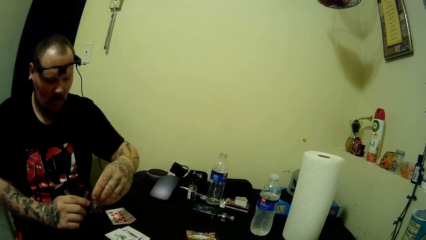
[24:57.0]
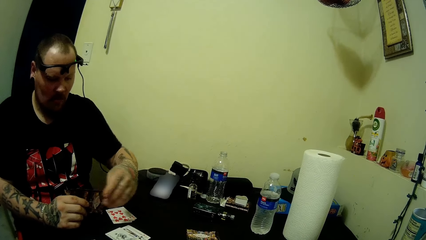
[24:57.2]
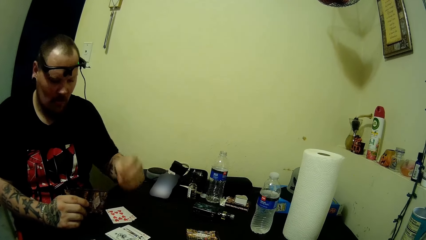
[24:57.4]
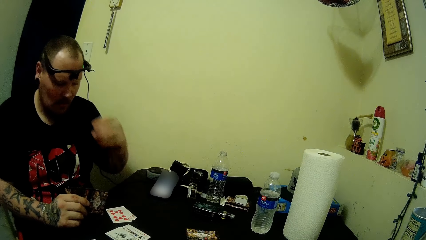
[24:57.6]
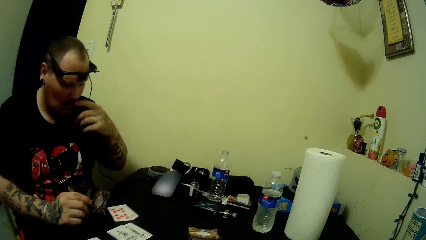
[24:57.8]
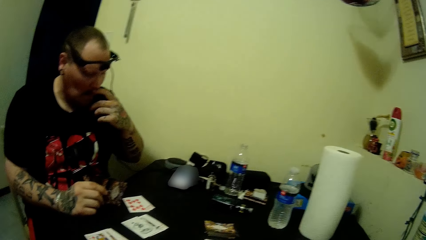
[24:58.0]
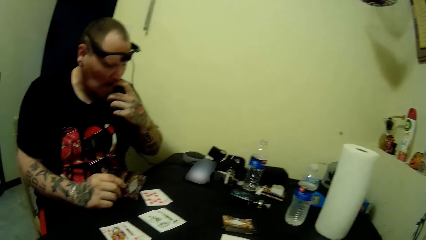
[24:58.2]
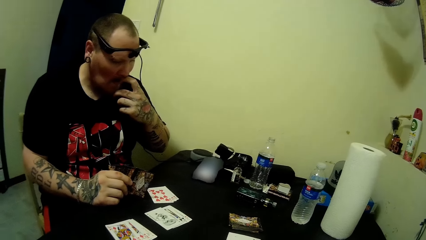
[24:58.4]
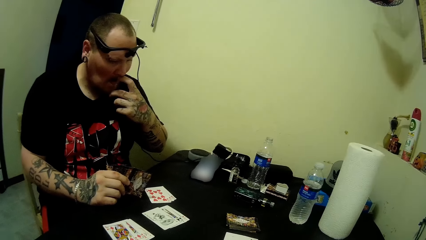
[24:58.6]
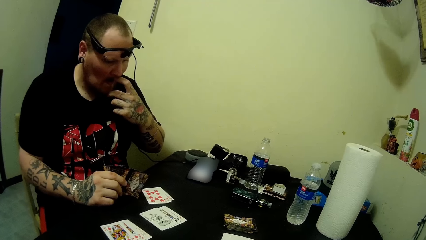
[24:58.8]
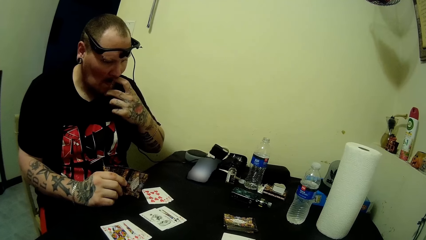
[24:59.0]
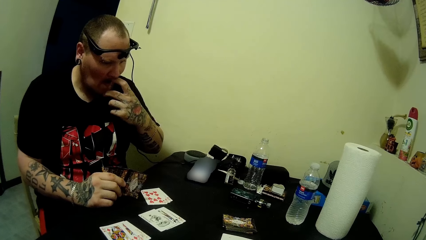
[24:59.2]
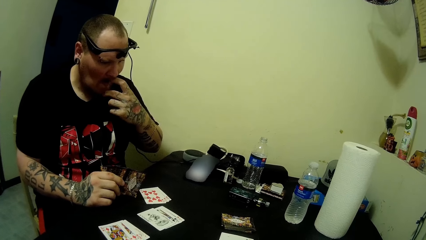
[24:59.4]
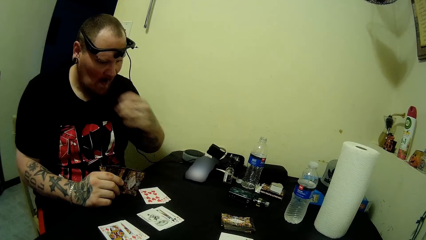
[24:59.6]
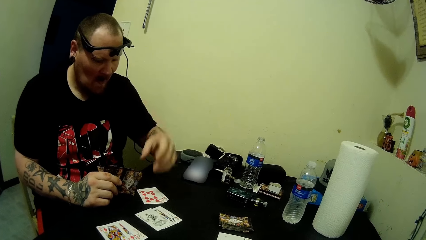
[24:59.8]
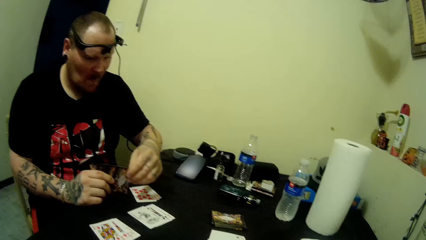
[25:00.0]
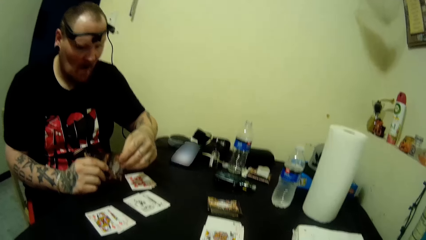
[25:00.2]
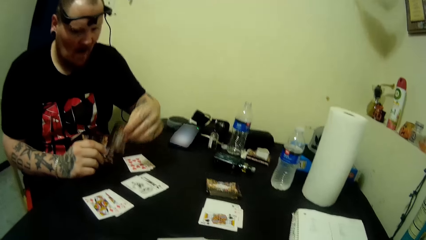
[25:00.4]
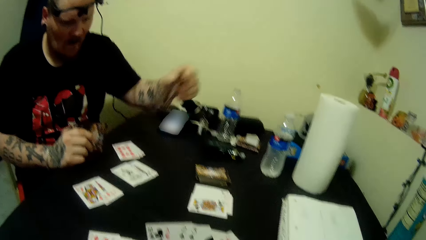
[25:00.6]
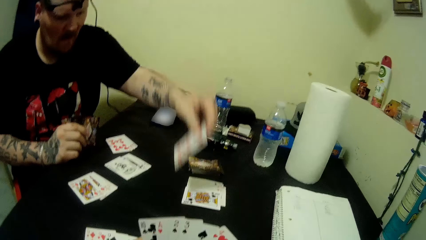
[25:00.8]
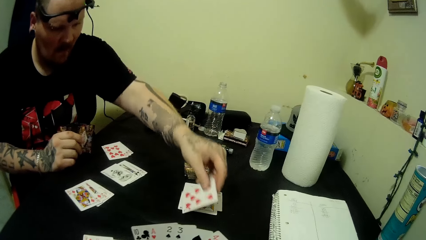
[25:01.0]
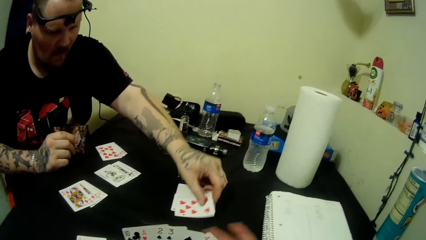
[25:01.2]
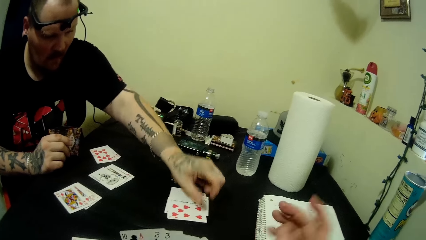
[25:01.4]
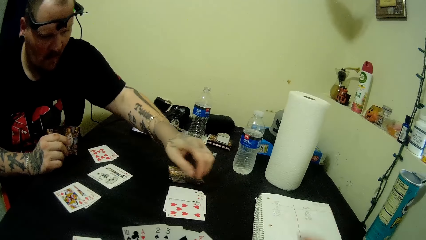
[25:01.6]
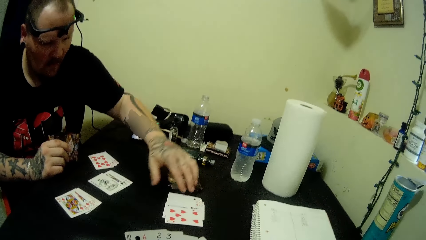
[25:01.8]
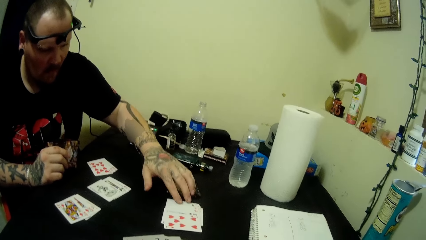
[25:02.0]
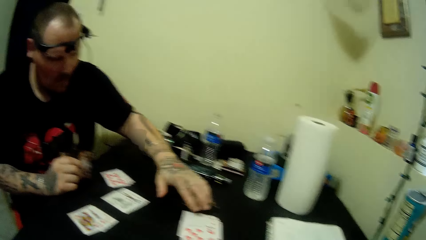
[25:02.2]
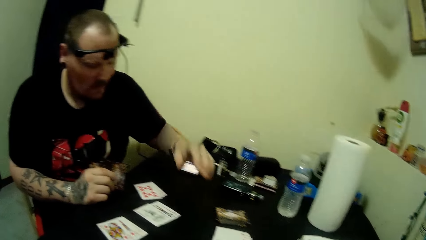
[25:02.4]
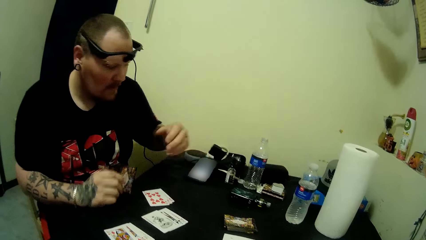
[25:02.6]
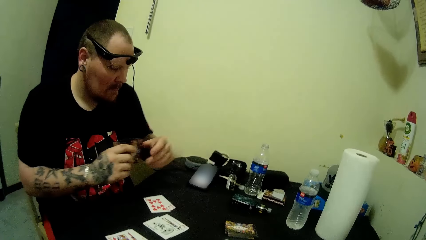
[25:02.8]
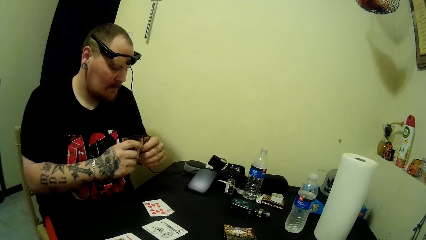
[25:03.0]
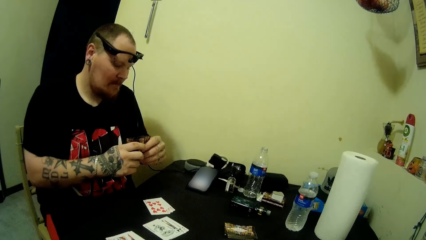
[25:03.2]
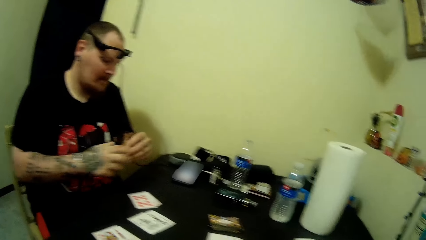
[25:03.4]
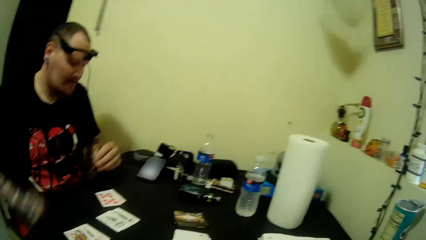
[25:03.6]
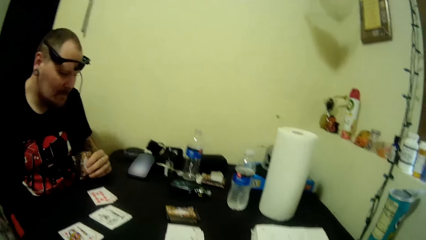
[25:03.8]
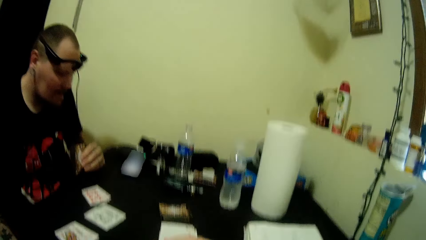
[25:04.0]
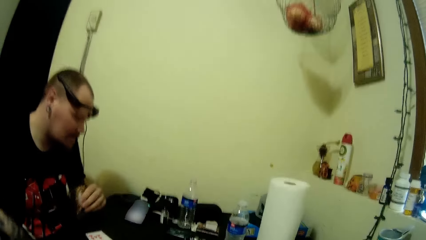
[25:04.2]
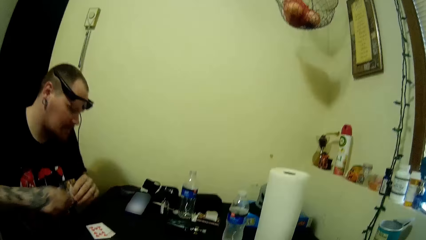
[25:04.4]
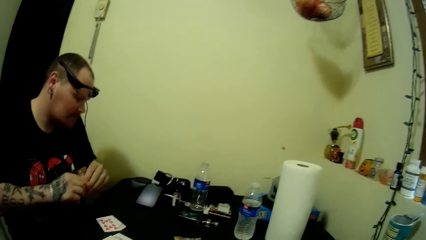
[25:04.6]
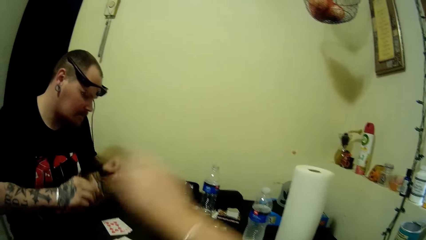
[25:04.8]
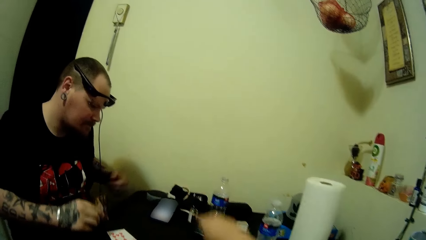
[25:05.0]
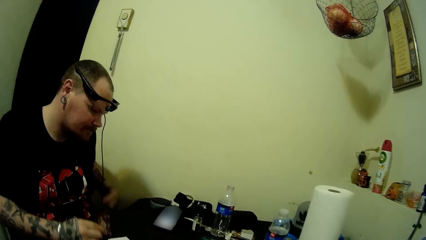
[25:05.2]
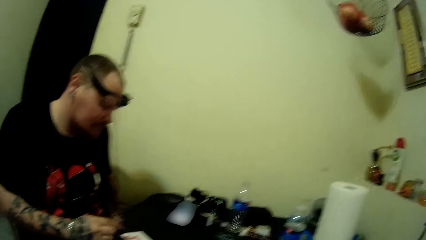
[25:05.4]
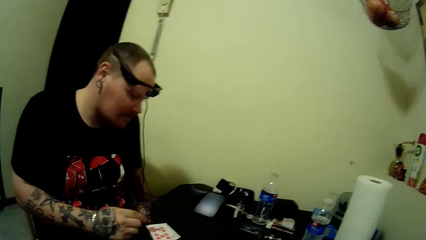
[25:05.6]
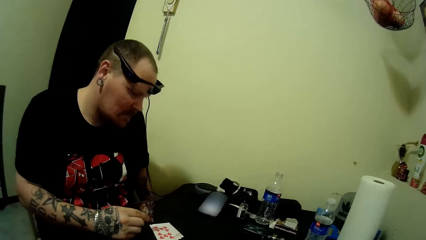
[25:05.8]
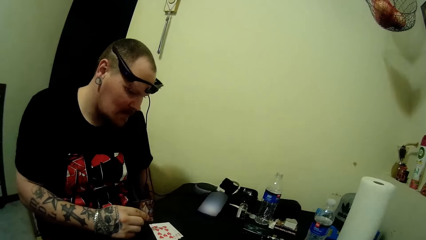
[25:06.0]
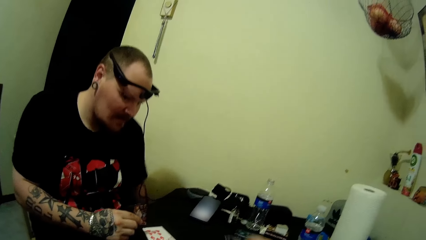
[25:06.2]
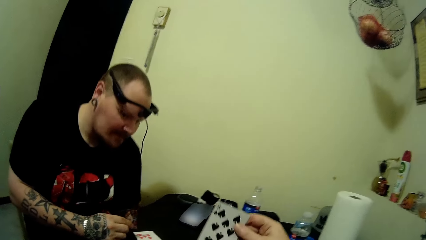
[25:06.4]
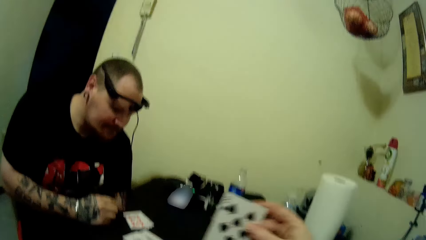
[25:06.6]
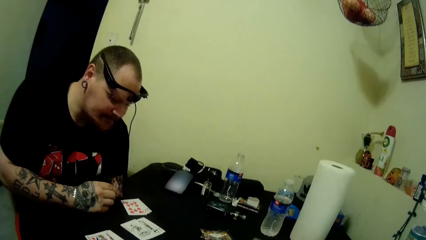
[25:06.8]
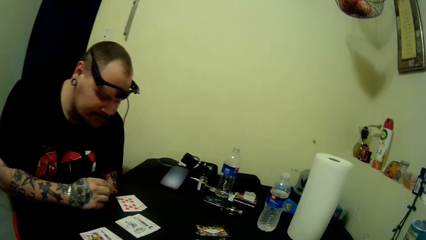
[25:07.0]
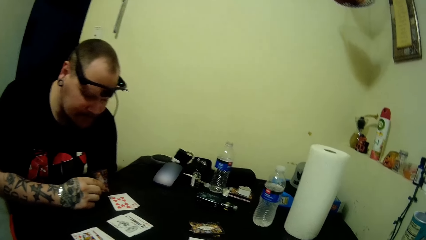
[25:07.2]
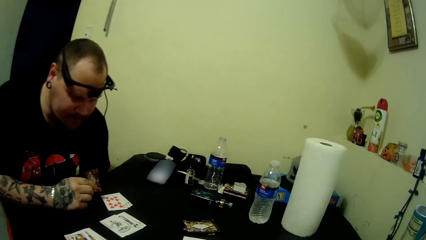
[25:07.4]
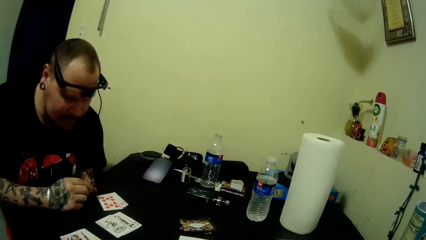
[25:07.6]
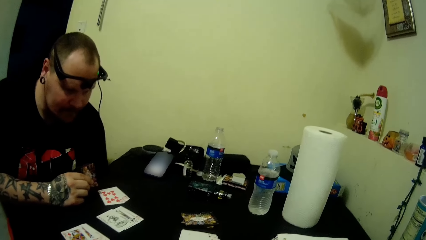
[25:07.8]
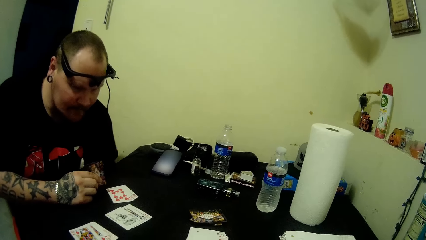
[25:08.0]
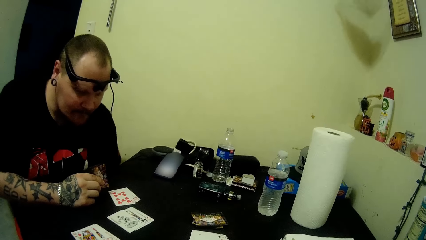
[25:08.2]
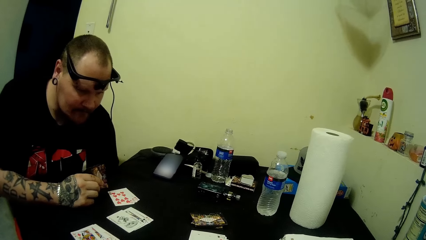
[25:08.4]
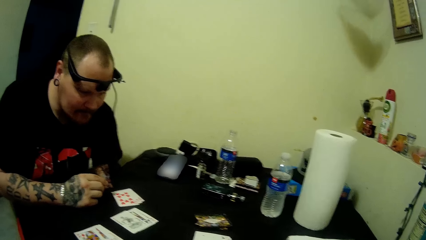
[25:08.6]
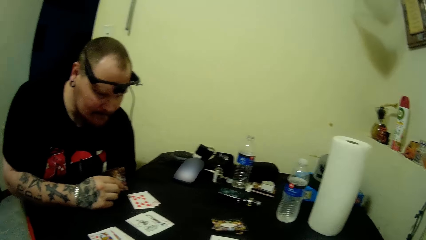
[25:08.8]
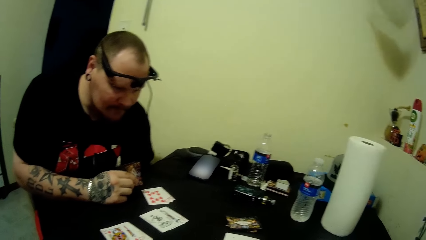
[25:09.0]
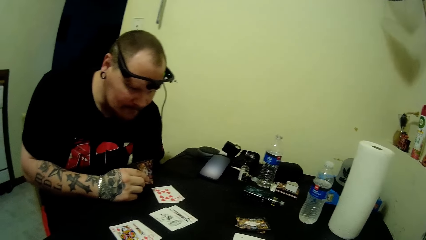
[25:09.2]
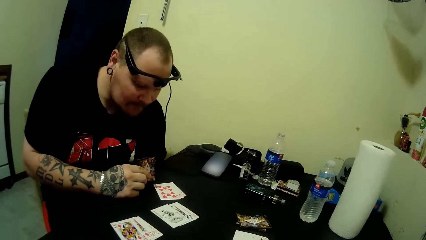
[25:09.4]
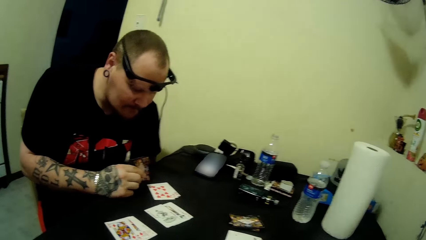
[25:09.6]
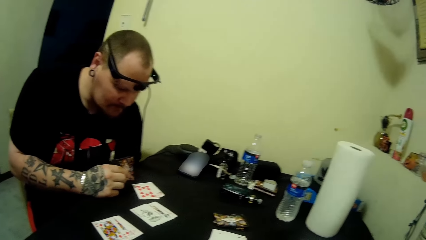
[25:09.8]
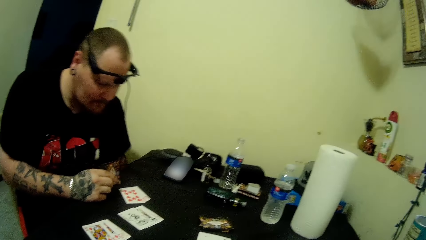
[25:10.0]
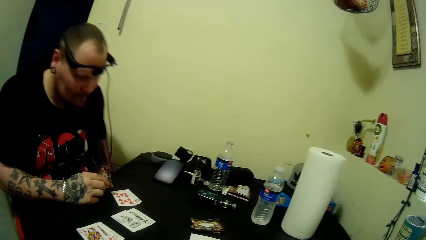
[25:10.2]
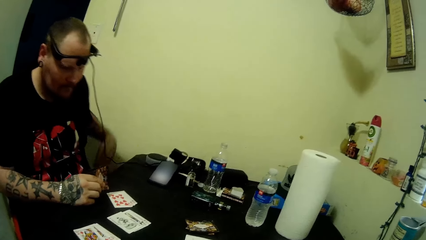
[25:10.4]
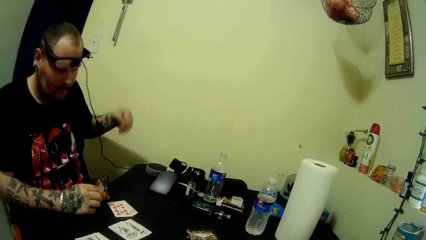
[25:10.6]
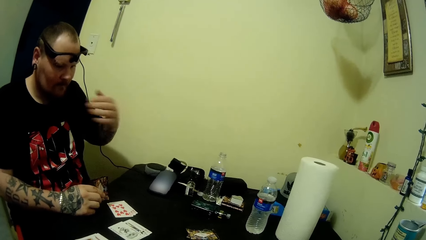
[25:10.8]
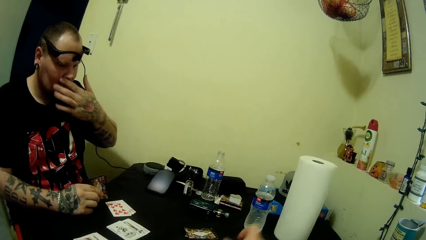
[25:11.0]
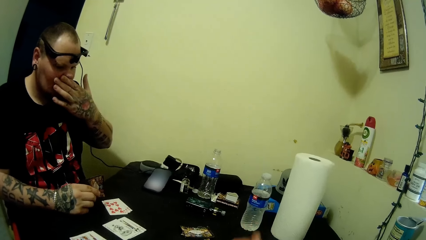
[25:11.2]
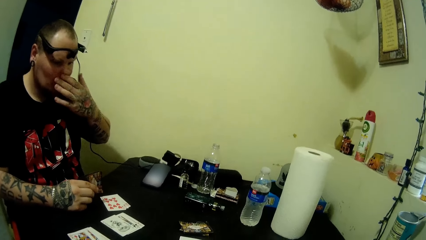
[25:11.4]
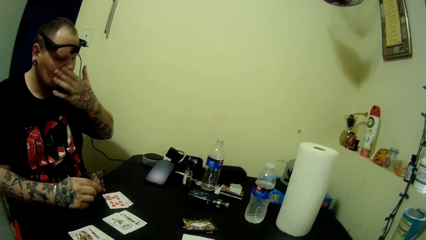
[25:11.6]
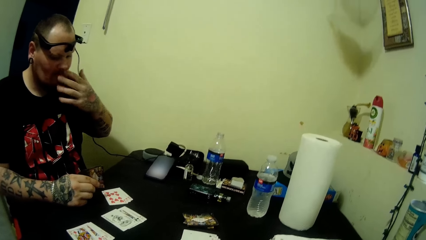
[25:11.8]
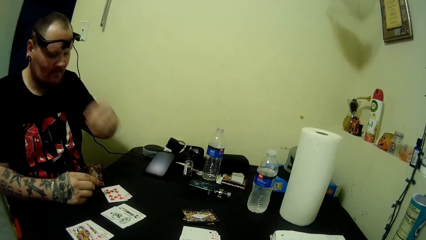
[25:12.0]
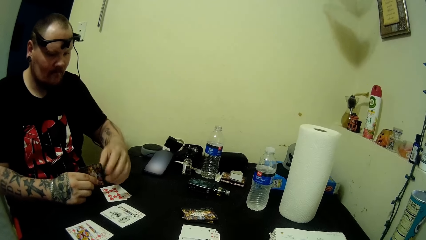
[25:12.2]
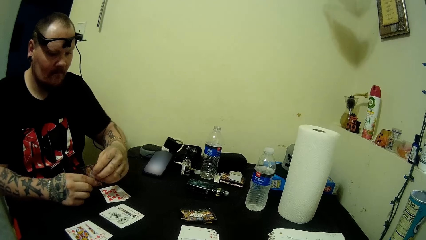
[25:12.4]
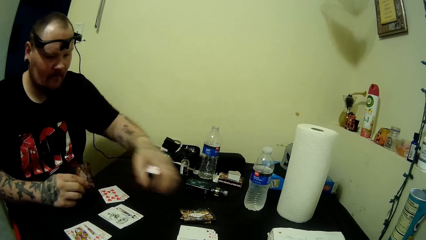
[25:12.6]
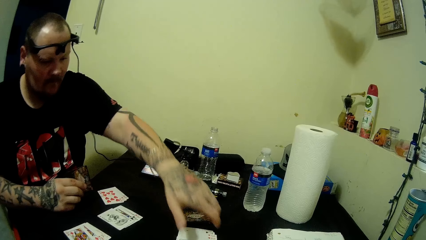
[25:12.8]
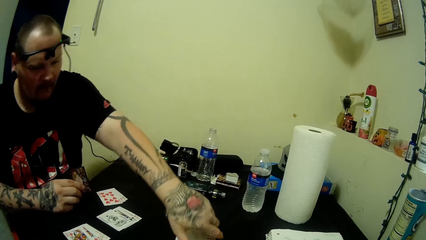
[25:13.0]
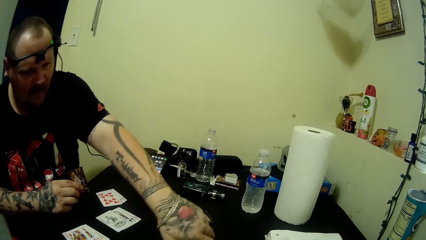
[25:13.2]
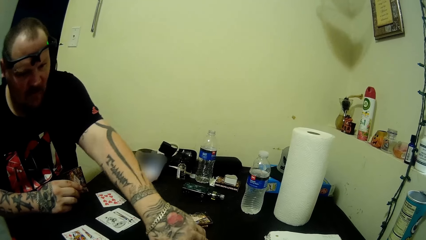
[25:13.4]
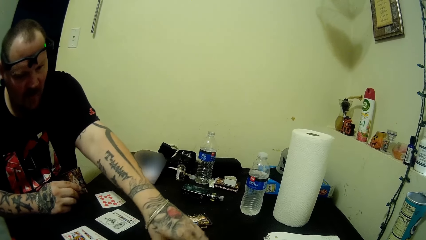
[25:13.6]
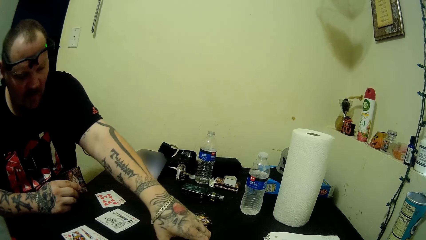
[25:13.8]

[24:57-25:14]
A man puts a card in the pack of cards in his hands. The man scratches his mouth. The man puts a card on the table. The camera wearer takes a card on the table. The man holds cards in his hands. The camera wearer moves her hand. The man lowers his right hand under the table. The man holds cards with his right hand. The man lowers his left hand under the table. The camera wearer picks up a card from the table. The man touches his nose. The man takes a card on the table.
